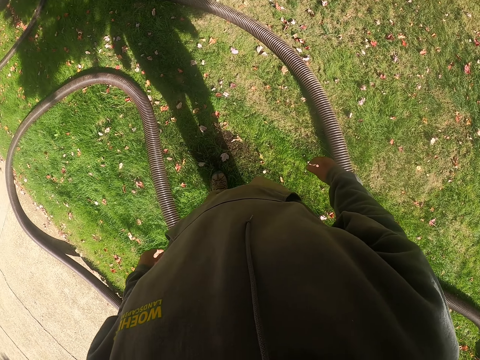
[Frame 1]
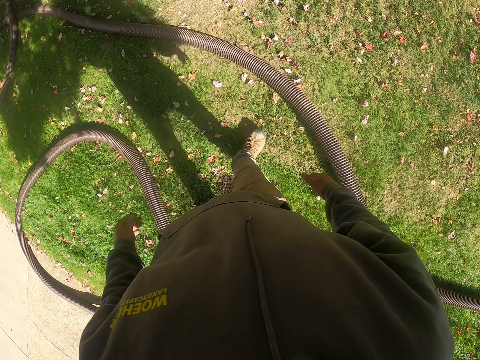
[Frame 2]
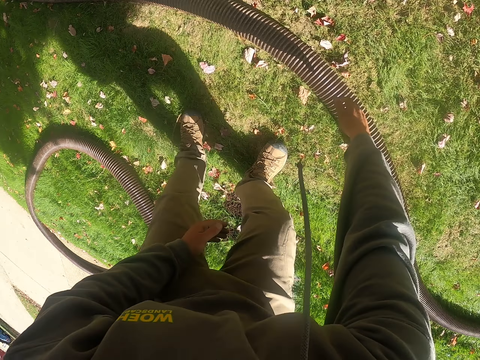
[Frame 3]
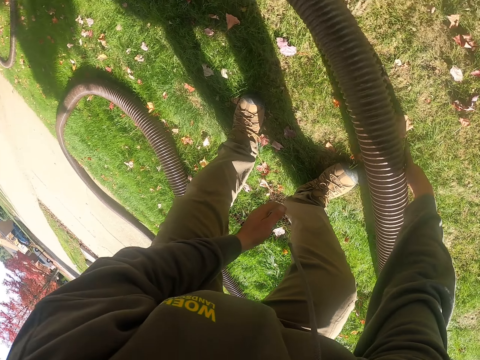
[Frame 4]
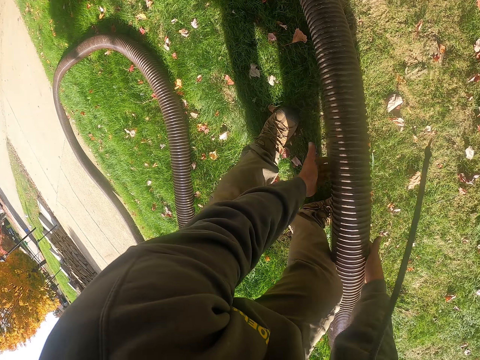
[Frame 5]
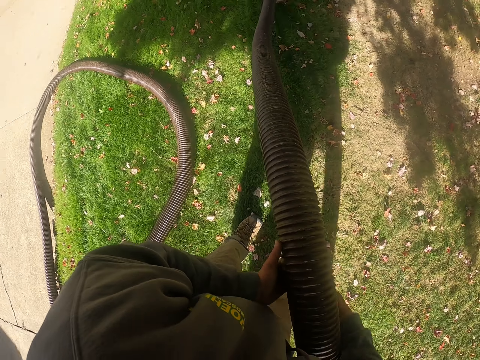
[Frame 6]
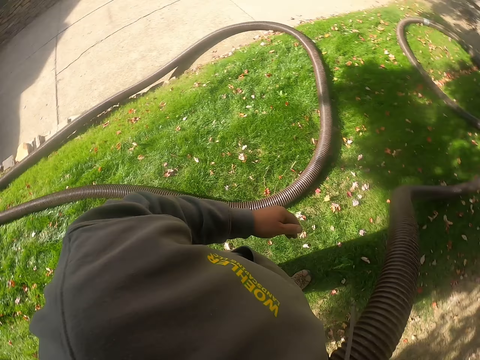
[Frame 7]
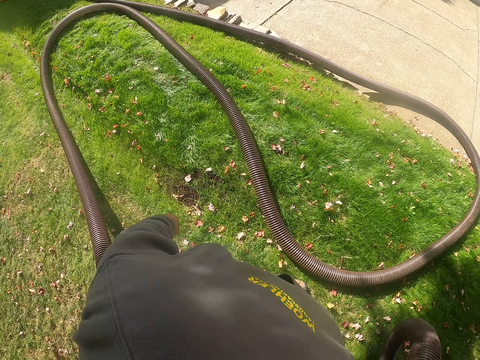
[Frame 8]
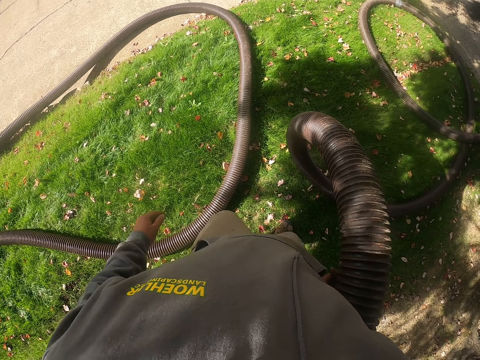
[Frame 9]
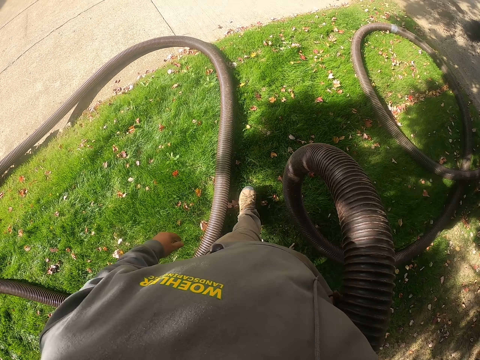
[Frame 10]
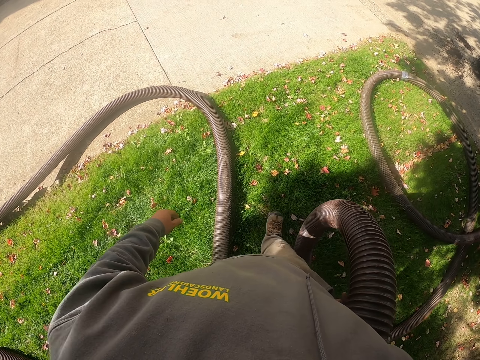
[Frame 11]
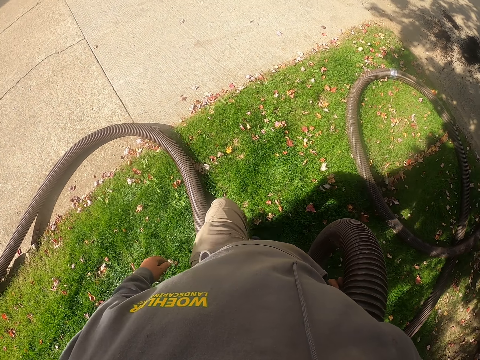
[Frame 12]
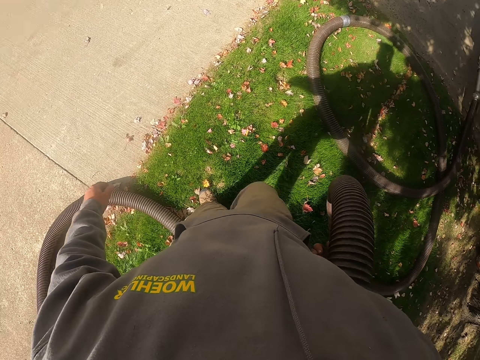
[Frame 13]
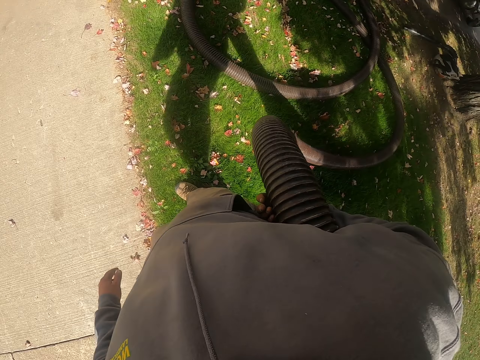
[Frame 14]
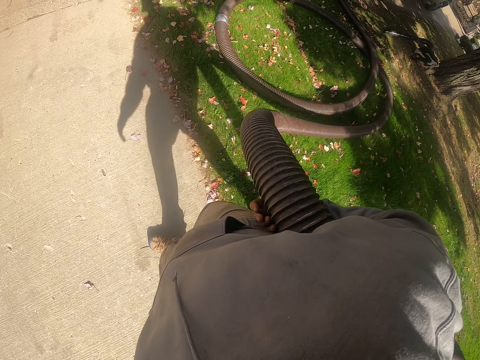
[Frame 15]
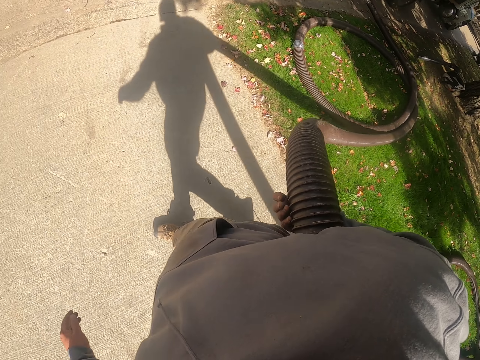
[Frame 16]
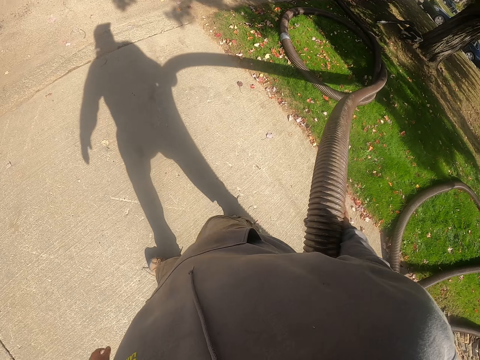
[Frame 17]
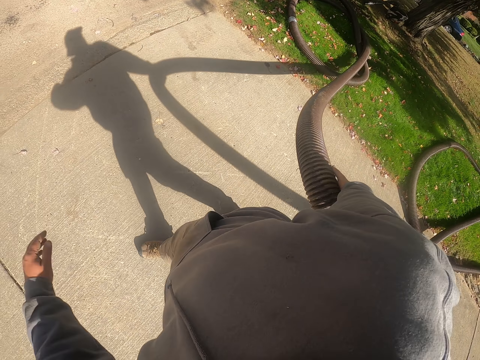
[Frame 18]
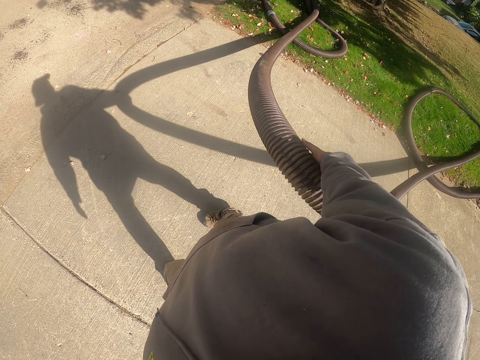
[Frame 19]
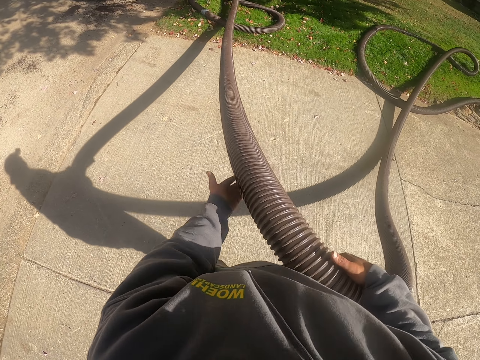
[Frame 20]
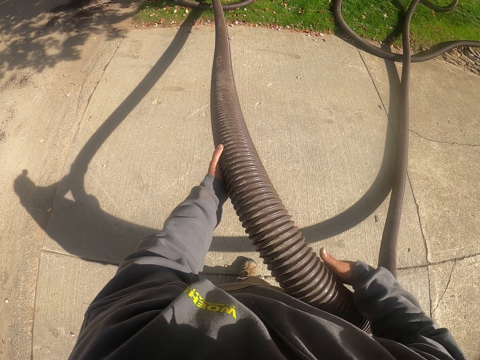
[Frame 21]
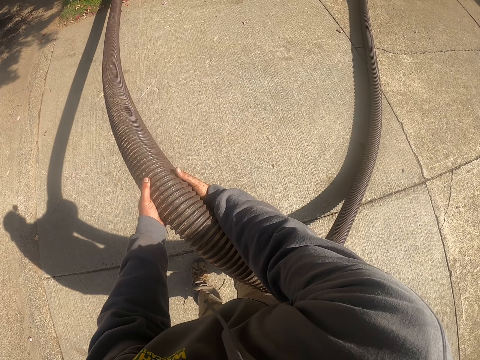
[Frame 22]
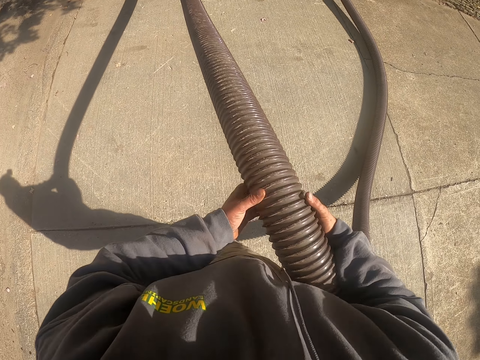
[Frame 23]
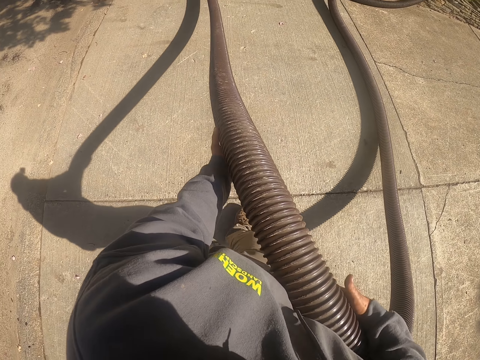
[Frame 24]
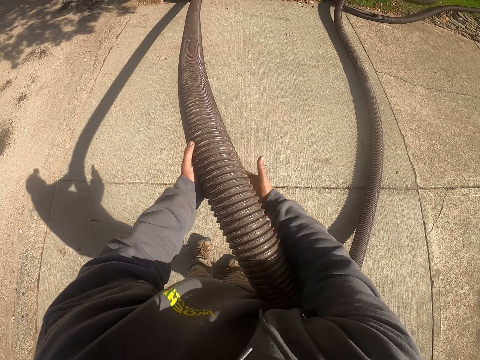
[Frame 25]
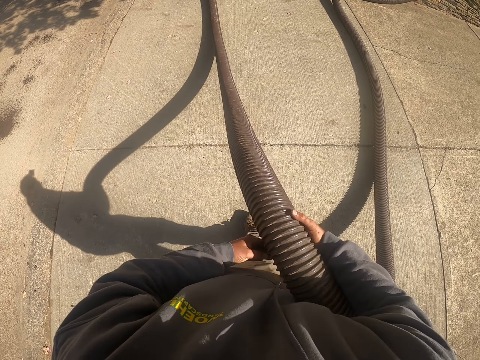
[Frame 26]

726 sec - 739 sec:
The camera wearer picks up the pipe. They hold the pipe with the right hand. They walk on the walkway with the pipe. They drag the plastic pipe.

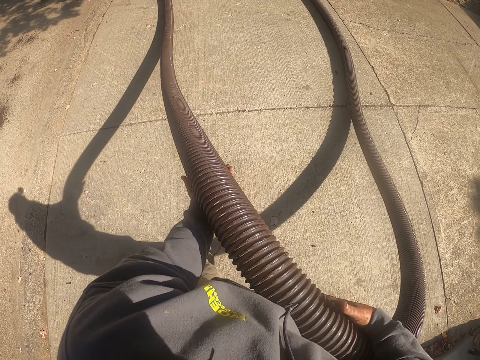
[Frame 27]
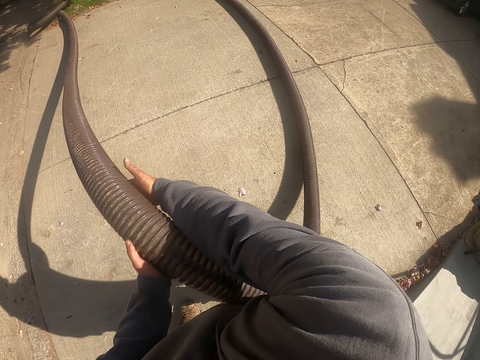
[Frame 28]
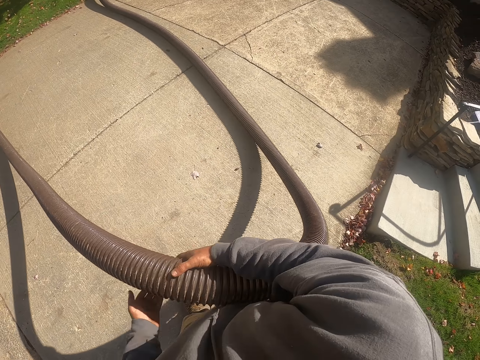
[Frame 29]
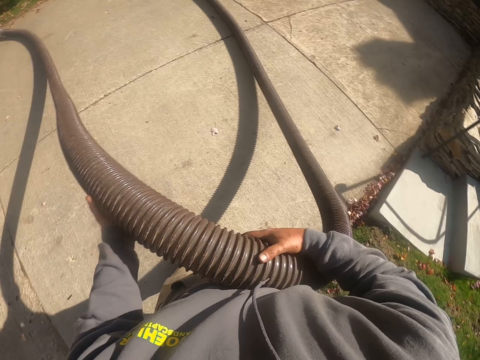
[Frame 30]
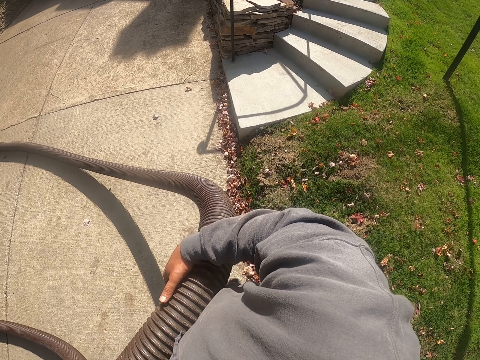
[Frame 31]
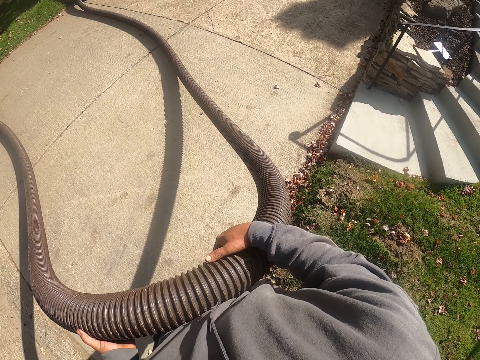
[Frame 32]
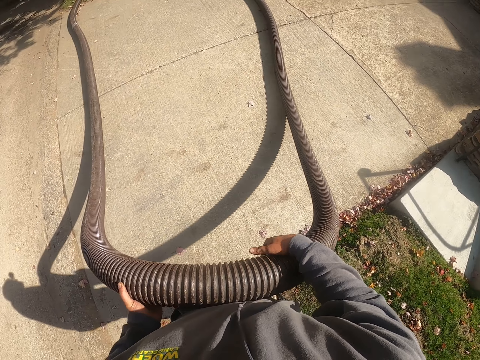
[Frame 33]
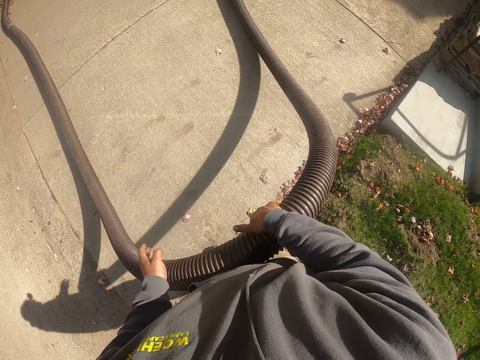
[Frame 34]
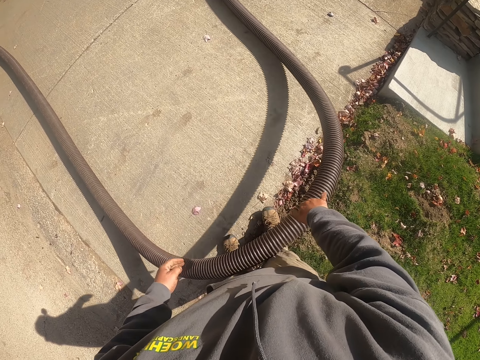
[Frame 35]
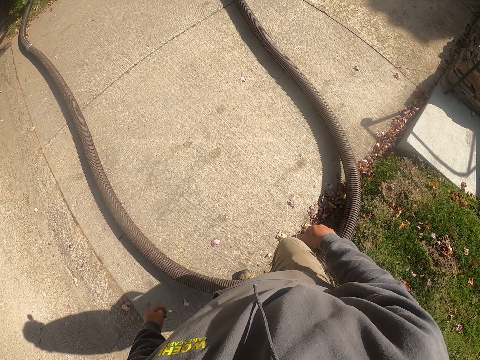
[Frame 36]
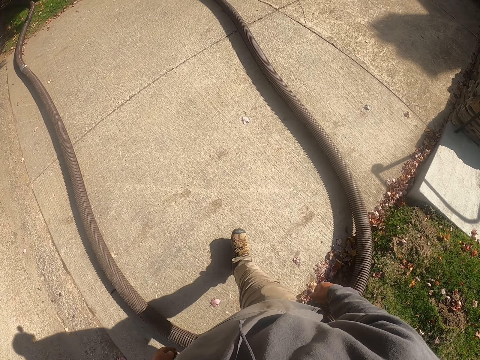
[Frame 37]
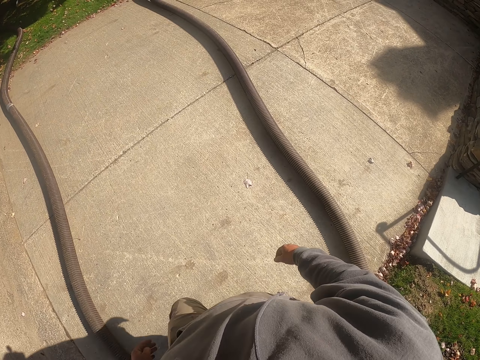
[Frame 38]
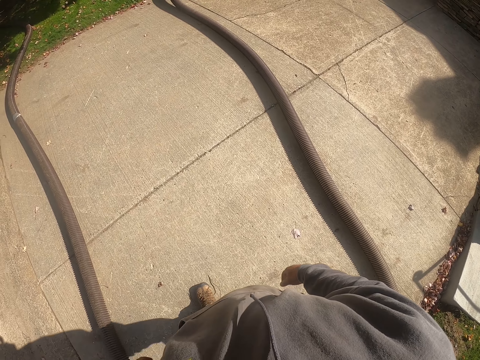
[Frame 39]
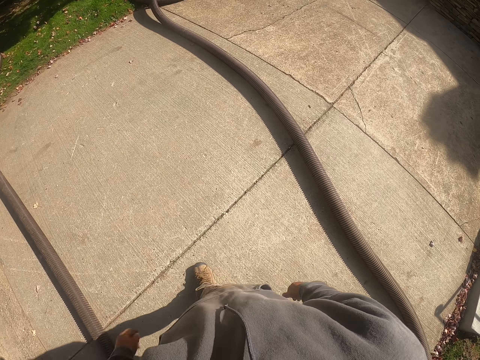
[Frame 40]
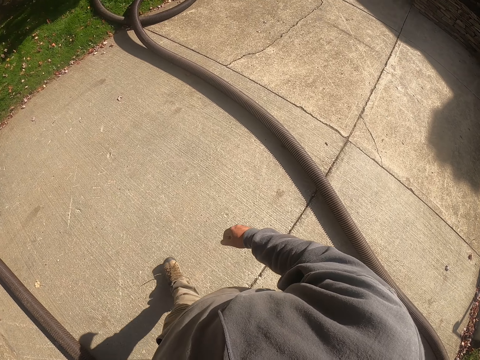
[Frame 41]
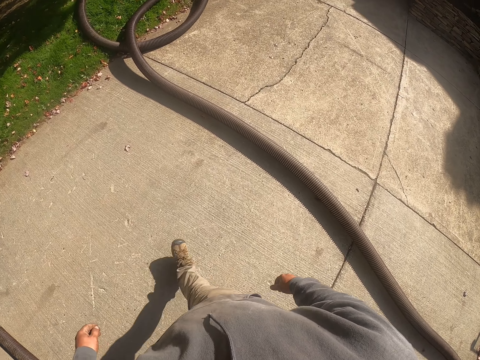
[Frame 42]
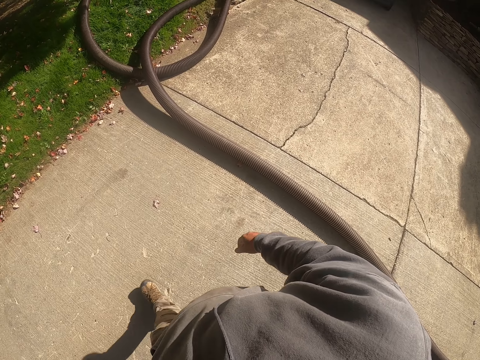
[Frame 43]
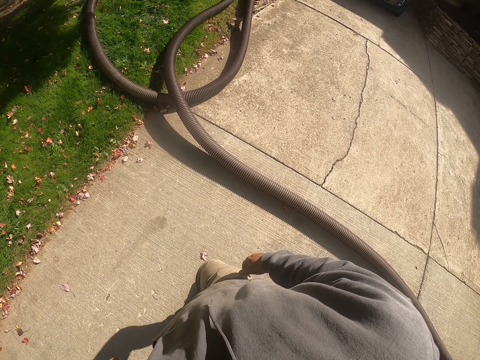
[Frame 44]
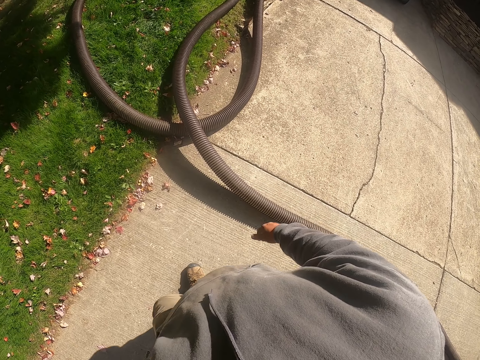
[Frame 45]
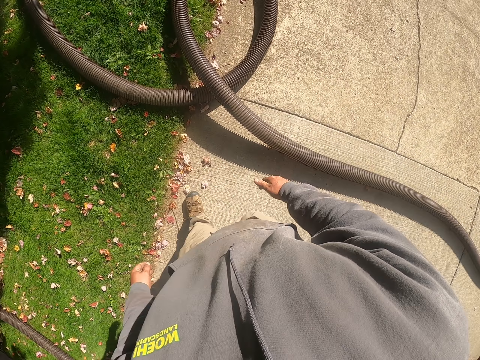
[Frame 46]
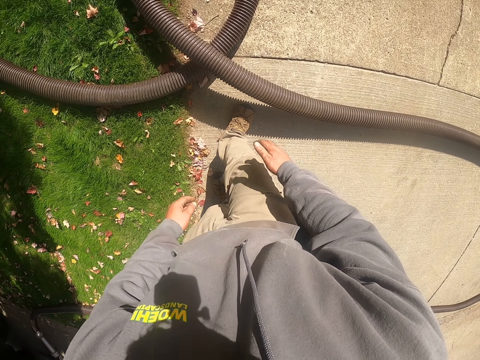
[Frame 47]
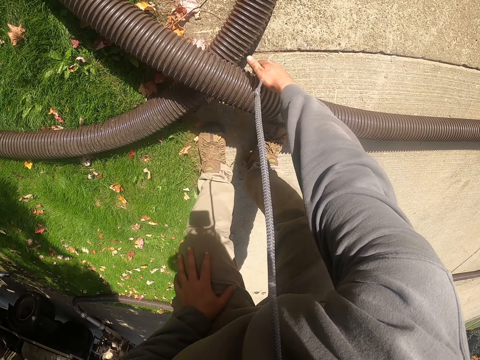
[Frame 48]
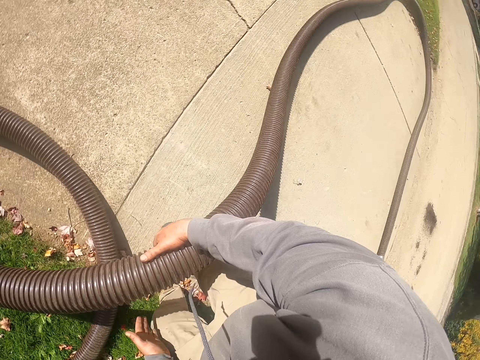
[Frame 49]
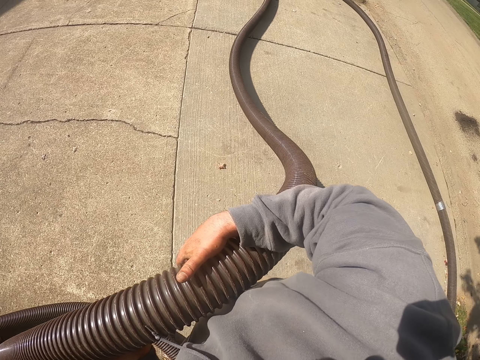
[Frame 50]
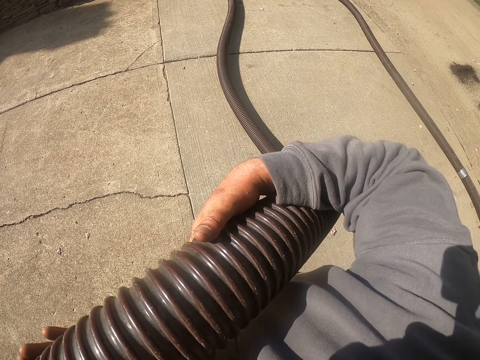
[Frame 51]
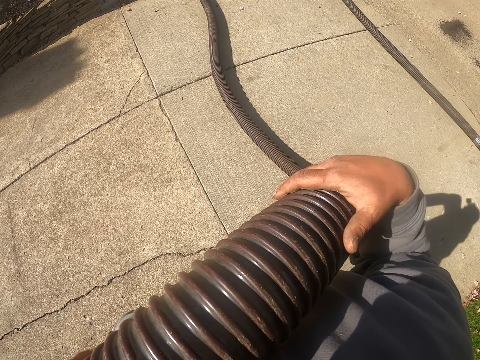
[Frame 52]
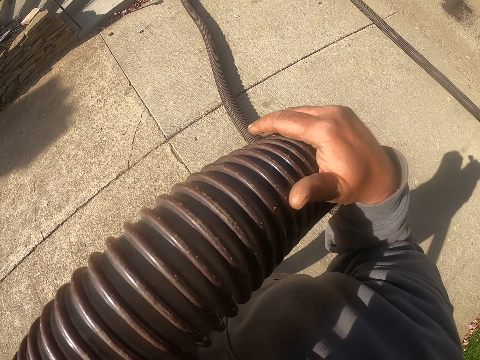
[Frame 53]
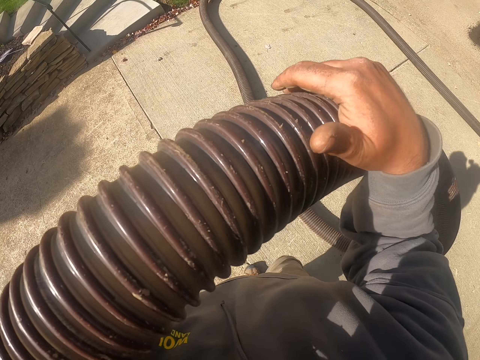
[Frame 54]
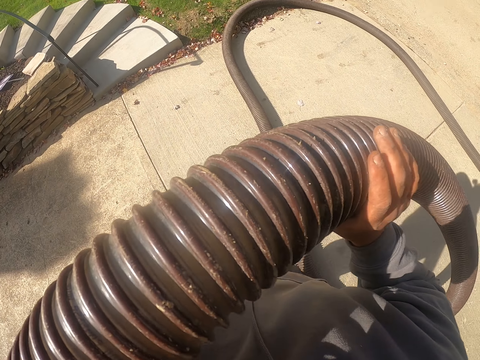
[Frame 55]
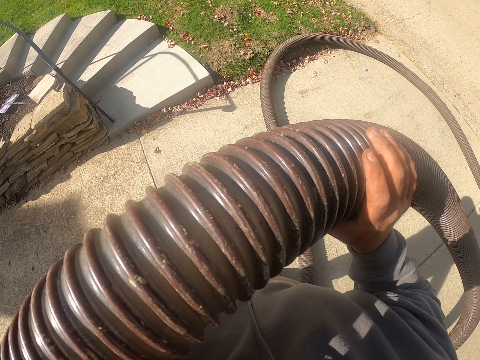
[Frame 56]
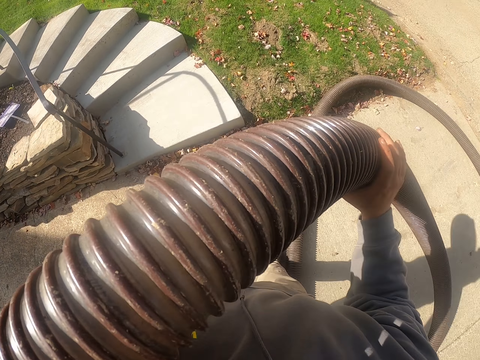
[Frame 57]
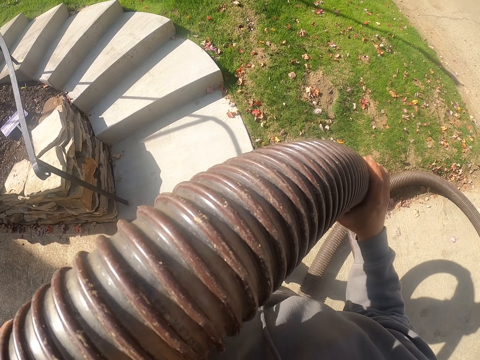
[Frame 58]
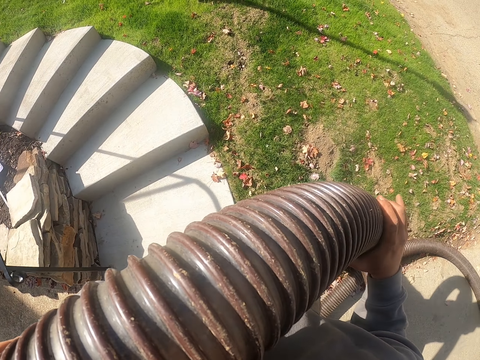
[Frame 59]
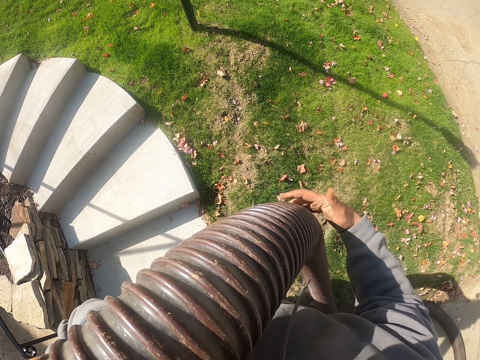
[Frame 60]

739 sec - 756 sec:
The camera wearer looks on the staircase. They walk around the compound. They put the plastic pipe on the ground. They walk across the walkway. They pick up the pipe. They hold the pipe with the right hand. They lift the plastic pipe. They walk around the compound.
